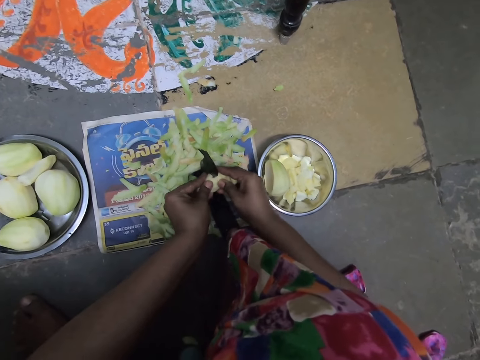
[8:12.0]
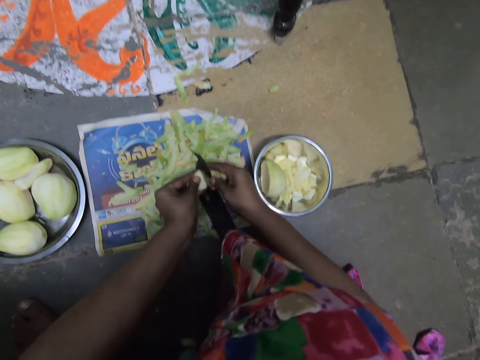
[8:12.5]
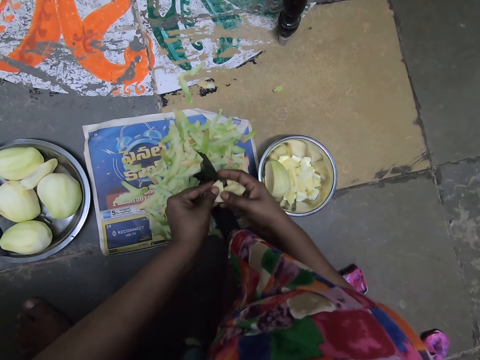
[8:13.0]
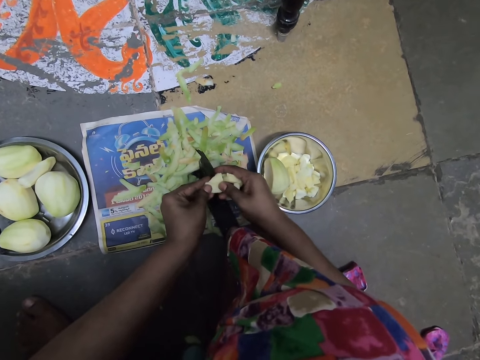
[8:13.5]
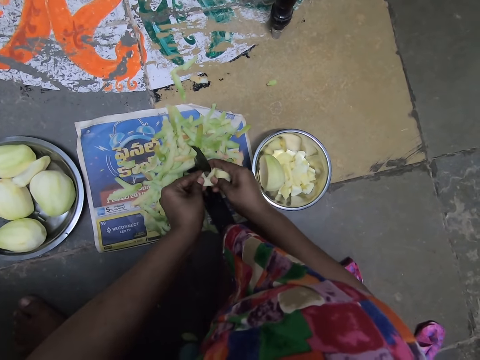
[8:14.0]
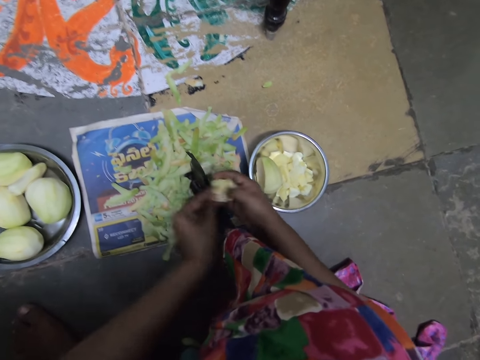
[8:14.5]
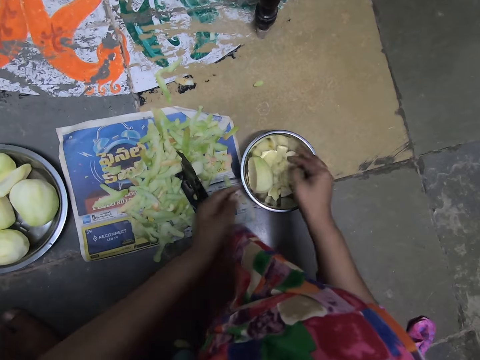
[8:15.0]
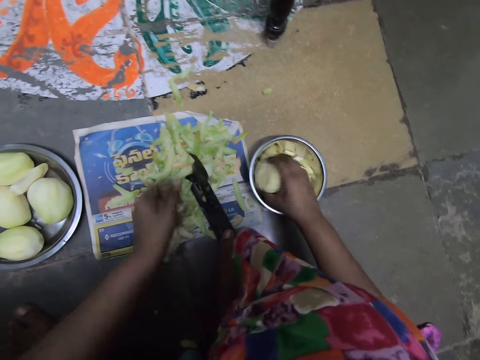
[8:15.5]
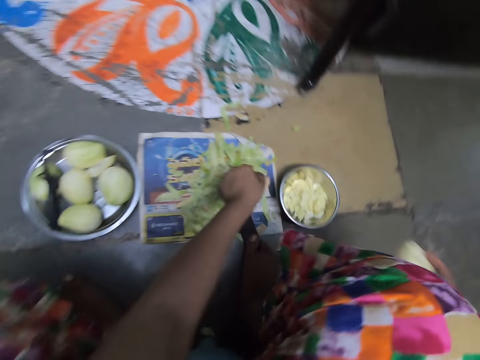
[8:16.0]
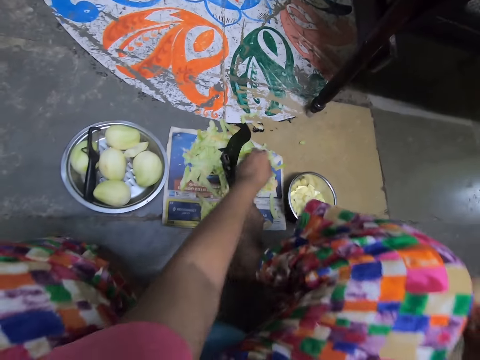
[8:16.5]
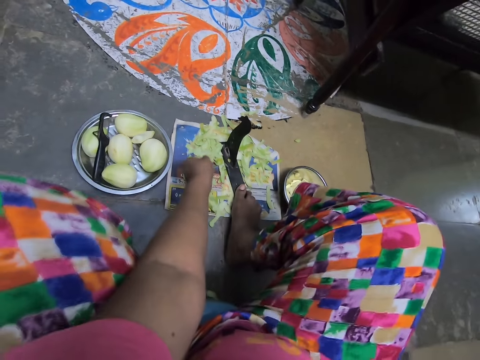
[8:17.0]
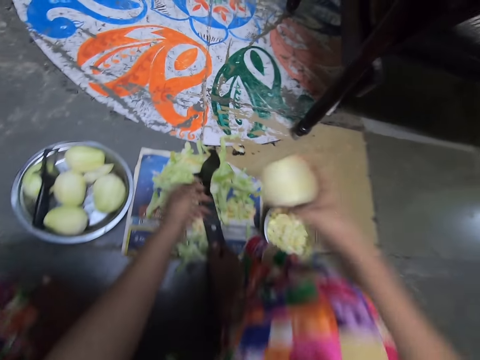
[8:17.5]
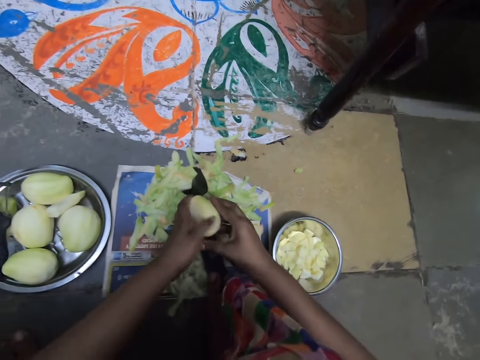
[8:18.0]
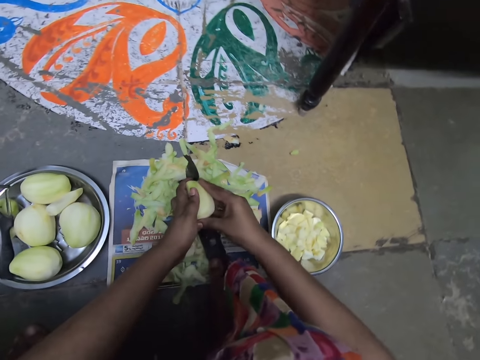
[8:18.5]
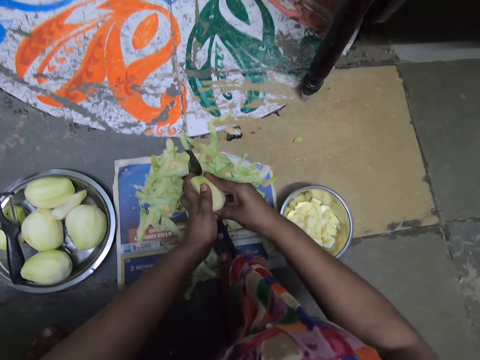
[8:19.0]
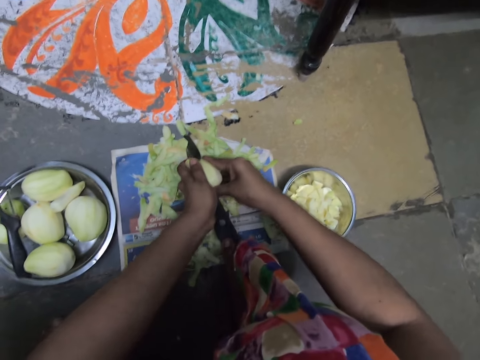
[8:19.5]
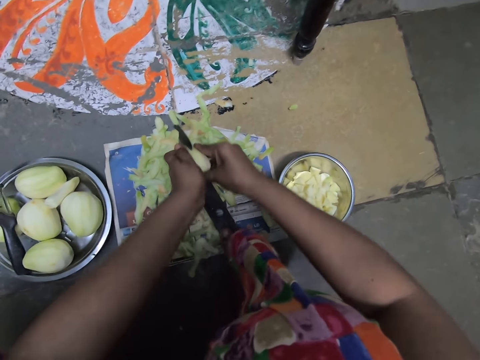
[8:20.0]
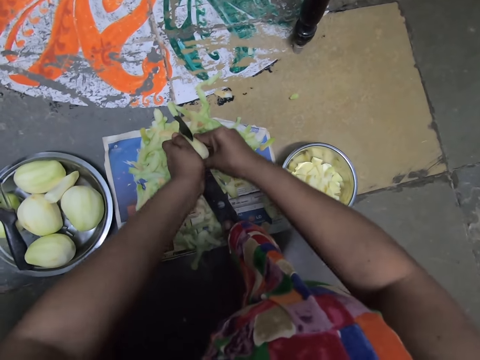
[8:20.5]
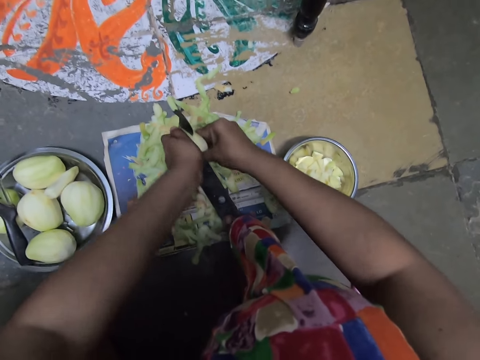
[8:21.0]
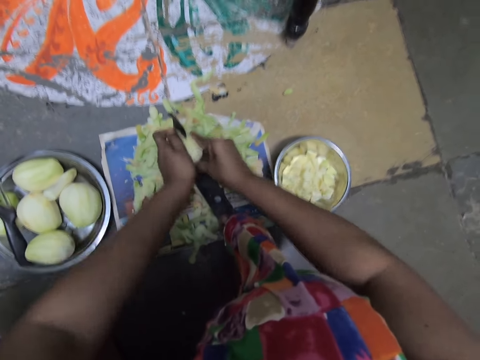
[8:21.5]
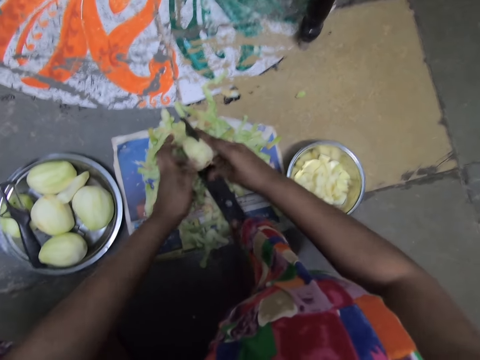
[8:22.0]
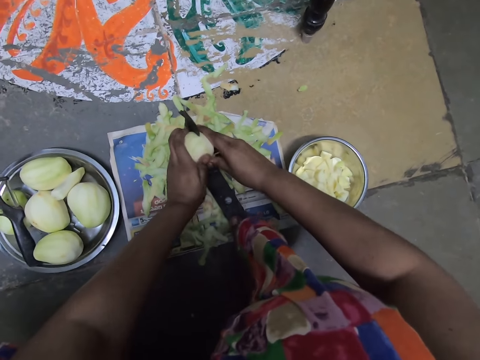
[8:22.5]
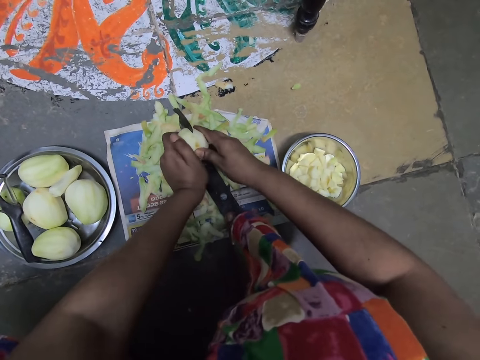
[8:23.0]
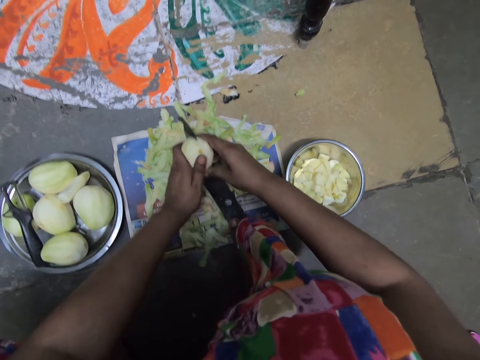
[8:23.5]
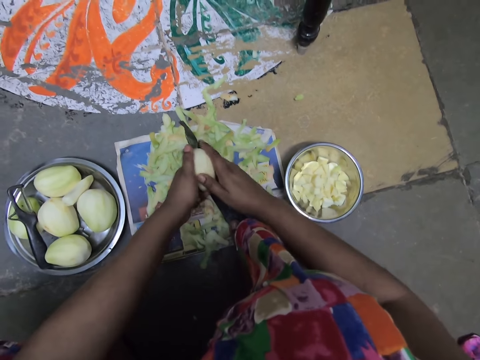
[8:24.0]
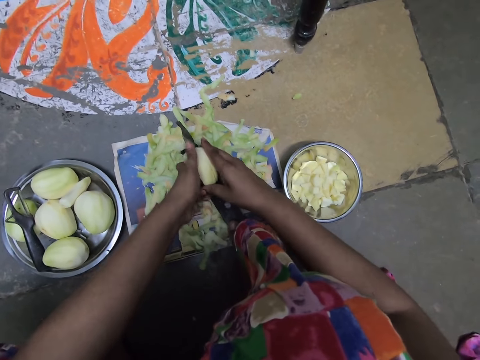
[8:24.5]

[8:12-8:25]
The camera wearer drops the pieces of mangos in the plate on the floor with her right hand. She picks the mango from the plate on the floor with her right hand. She moves the slicer or mango cutter on the floor with her right leg. She steps on the cutter with the right leg. She holds the piece of the mango with both hands on the cutter. She chops the mango on the slicer with both hands.

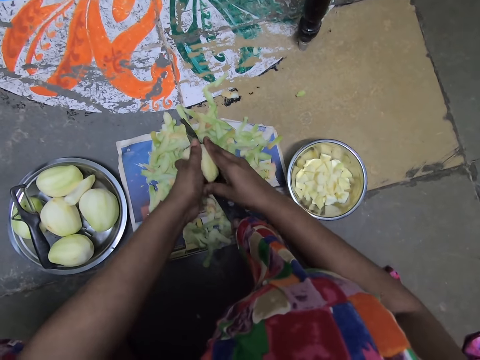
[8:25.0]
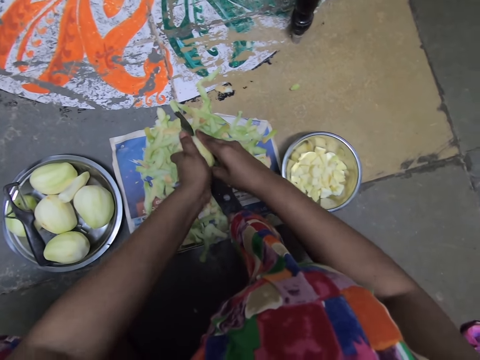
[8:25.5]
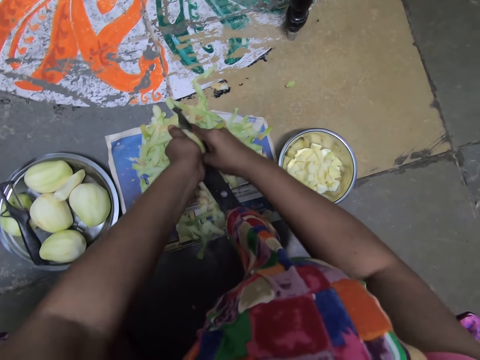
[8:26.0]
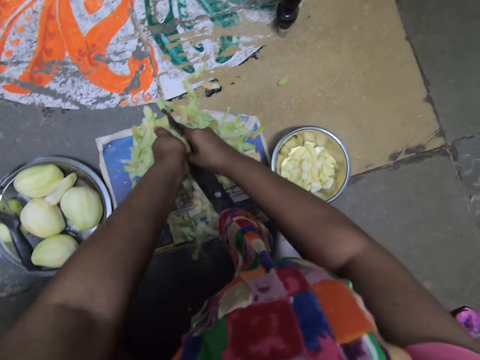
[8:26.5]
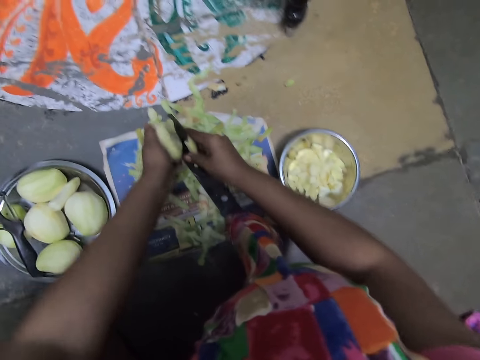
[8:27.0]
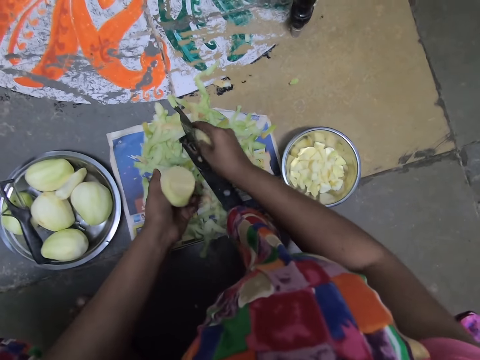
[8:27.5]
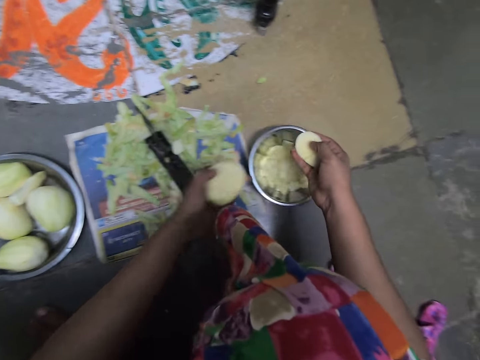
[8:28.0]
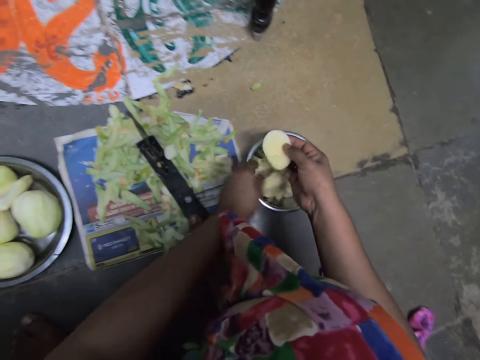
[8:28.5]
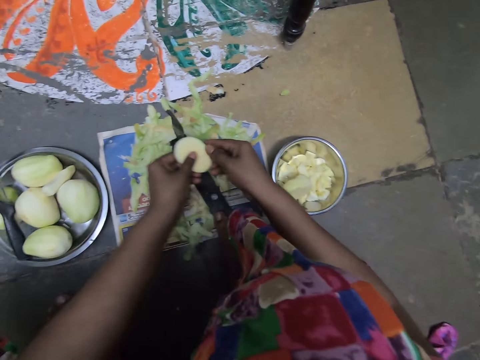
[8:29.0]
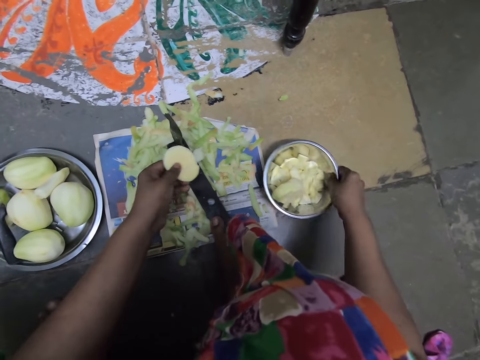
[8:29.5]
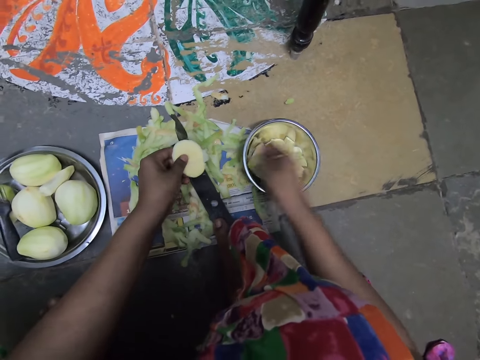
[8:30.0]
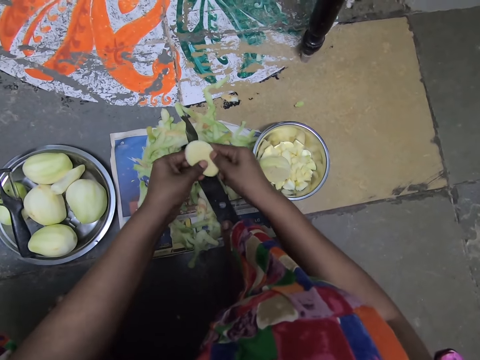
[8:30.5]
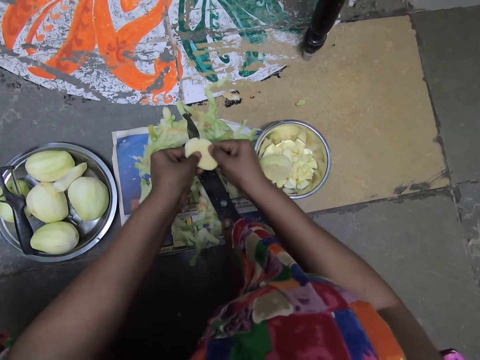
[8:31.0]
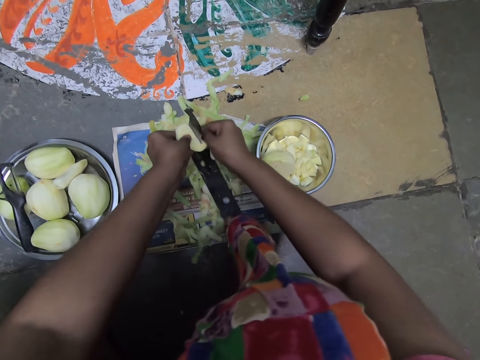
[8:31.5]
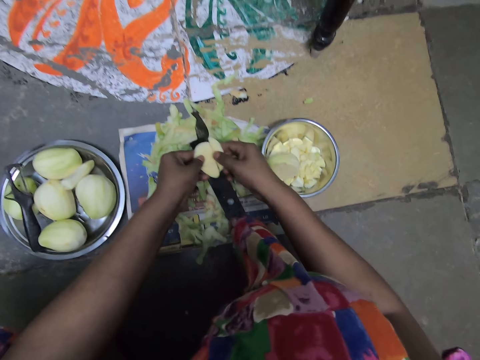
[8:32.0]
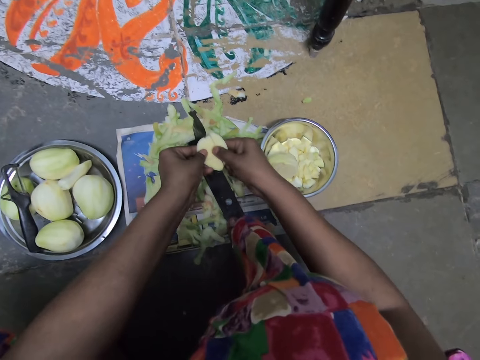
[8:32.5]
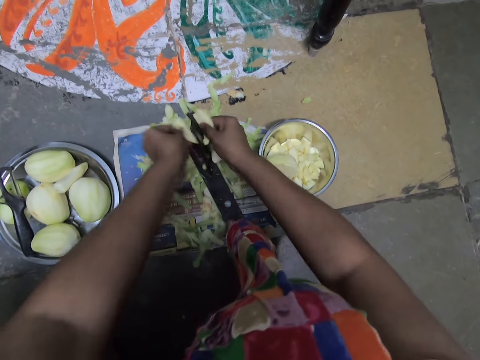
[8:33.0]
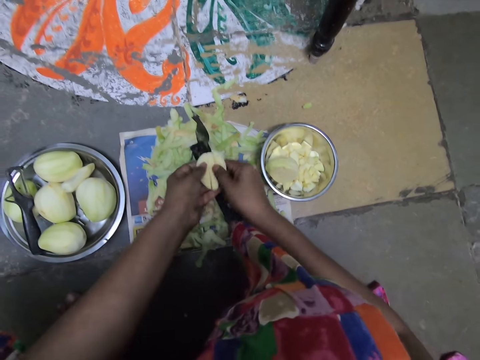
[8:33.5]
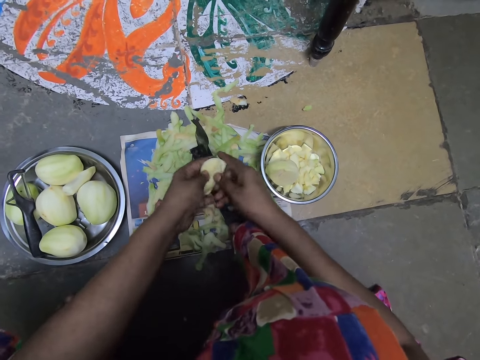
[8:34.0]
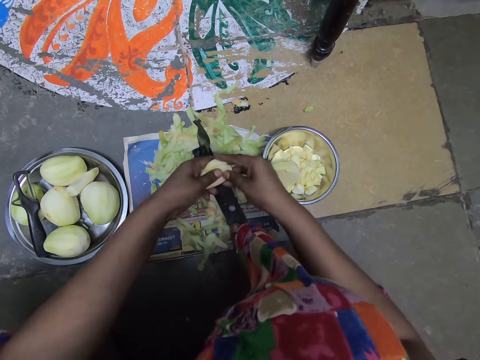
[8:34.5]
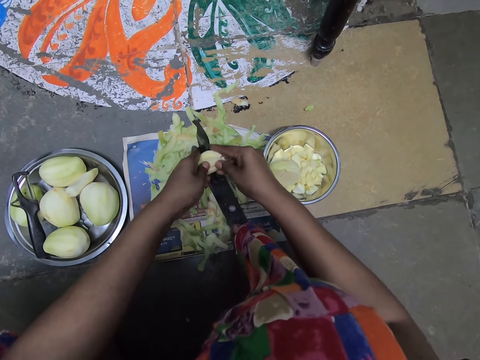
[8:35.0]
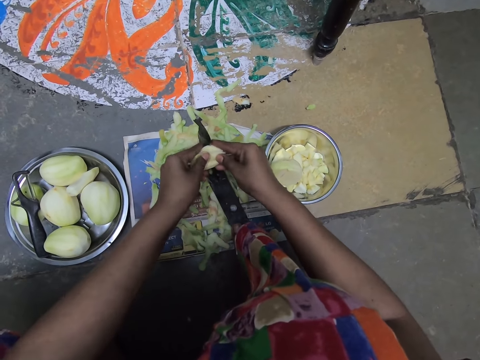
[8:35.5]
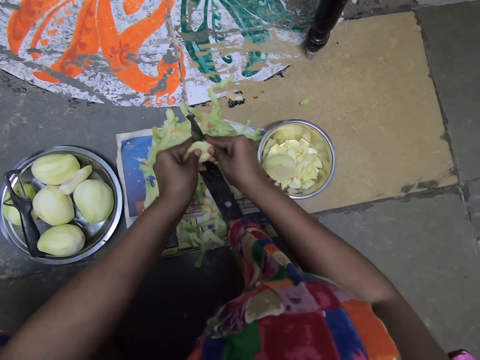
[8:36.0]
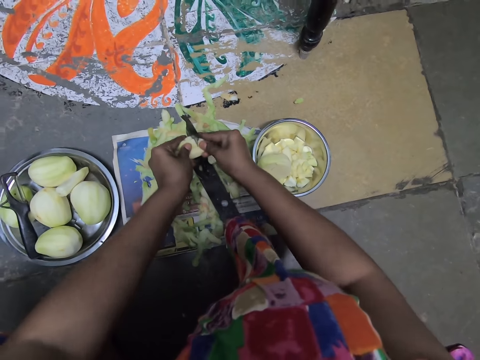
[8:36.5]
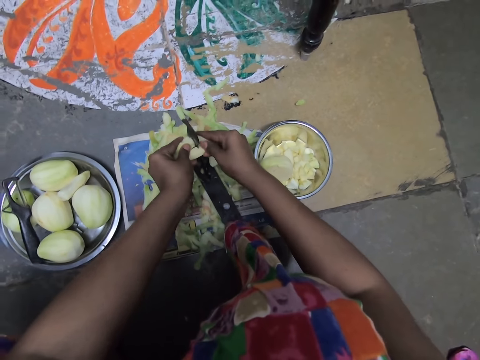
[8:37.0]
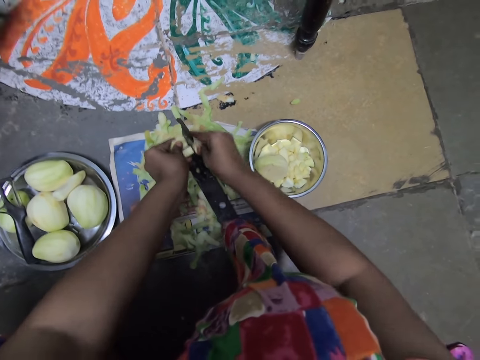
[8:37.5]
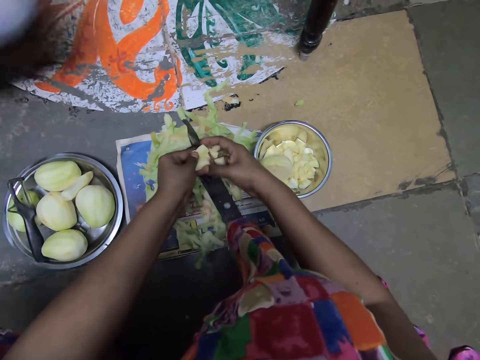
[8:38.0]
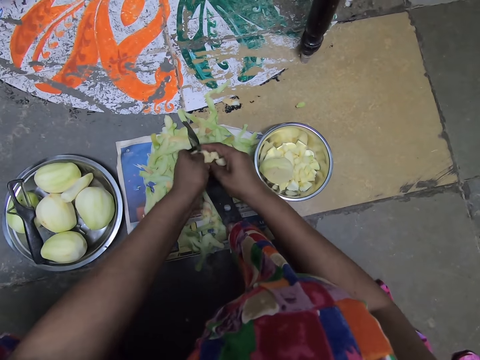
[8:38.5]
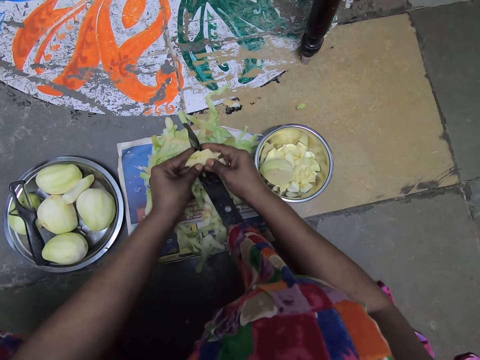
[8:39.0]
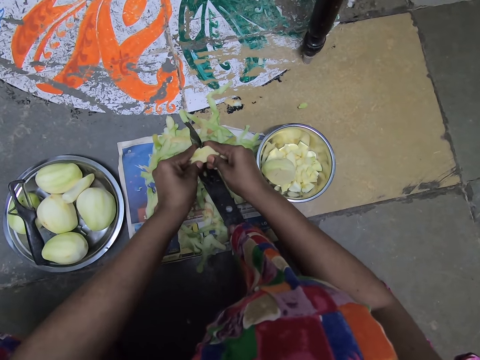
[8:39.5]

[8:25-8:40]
The camera wearer drops the mango in her left hand in the plate on the floor. She places the piece of the mango in the left hand with the right hand. She moves the plate on the floor with her right hand. She holds the piece of the mango with both hands on the cutter or slicer. She chops the mango on the slicer with both hands.
